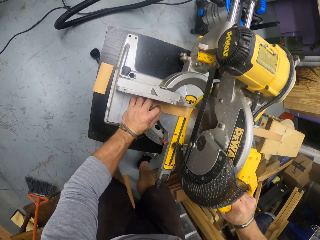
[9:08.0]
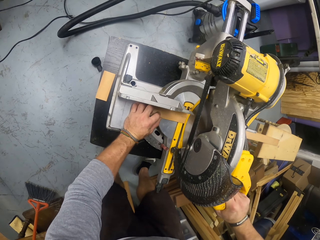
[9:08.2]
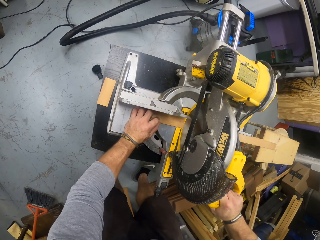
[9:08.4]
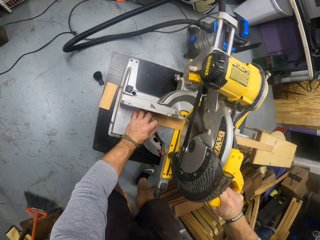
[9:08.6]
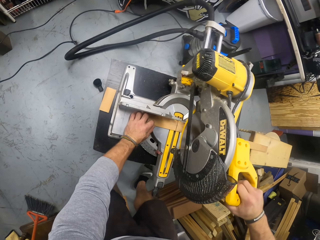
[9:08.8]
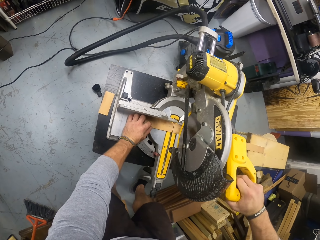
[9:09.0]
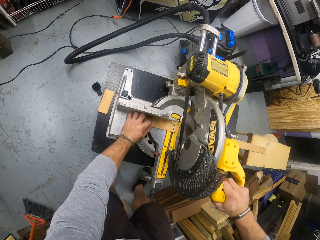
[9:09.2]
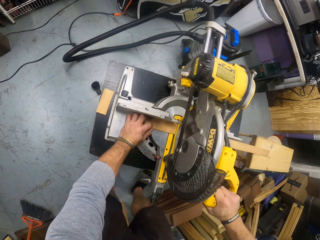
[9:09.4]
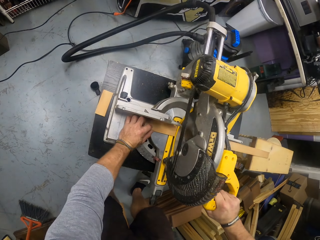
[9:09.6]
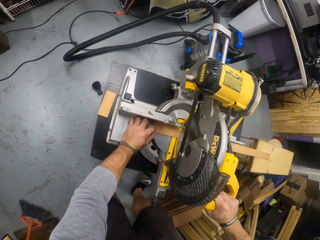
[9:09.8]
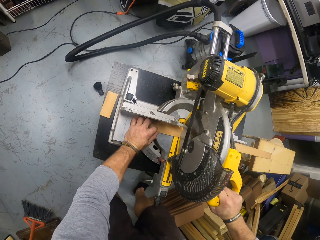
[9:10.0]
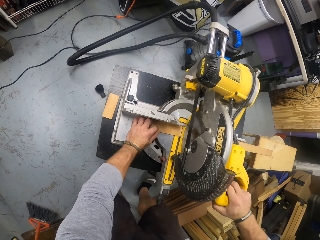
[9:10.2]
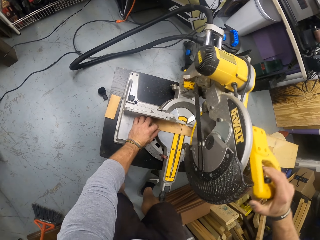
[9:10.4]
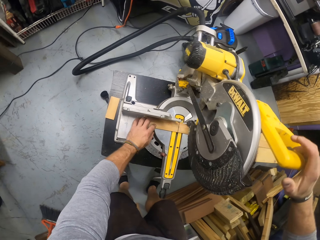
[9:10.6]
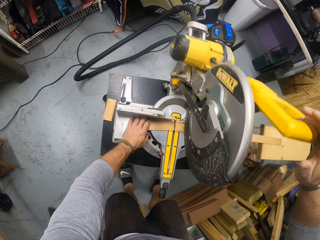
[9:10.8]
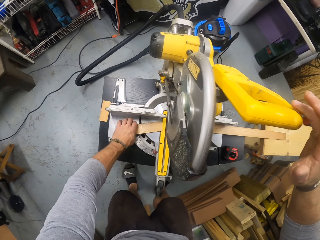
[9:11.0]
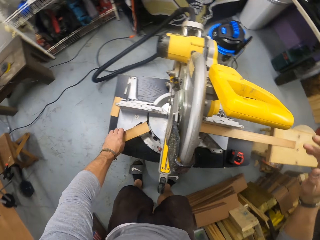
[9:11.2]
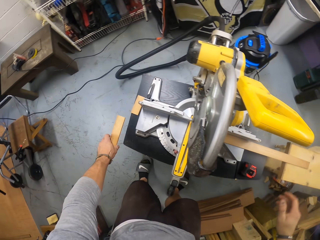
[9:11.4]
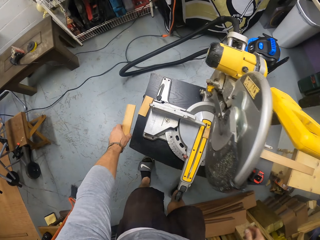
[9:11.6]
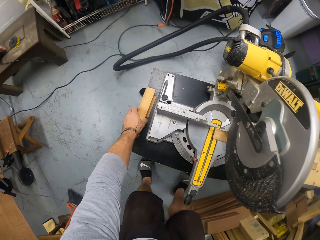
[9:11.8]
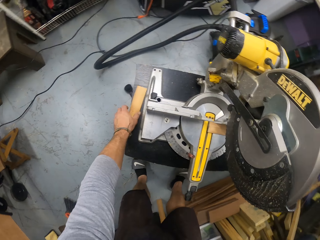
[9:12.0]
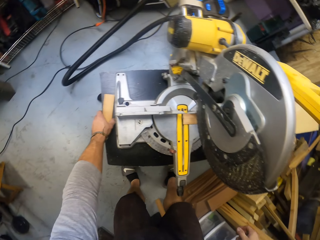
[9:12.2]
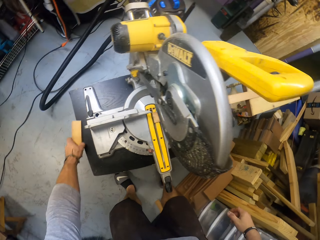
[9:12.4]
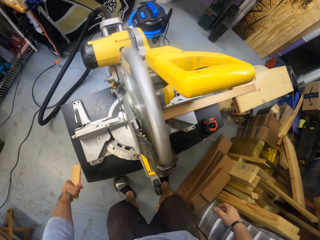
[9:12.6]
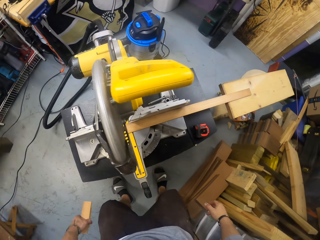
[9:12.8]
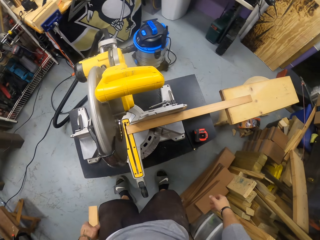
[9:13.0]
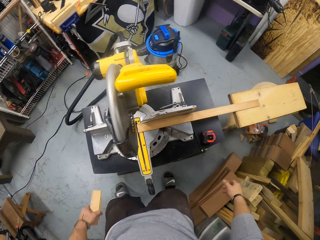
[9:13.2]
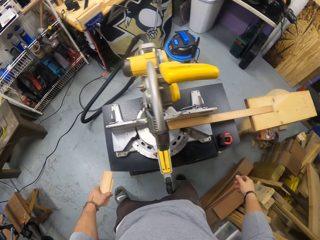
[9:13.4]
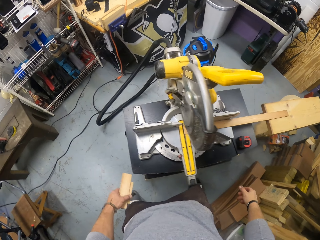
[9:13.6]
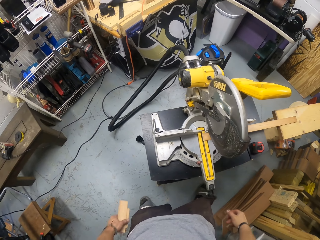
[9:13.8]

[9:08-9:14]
The camera wearer cuts the plank with the compound slide miter saw. He picks a piece of the plank from the compound slide miter saw with his left hand. He picks the piece of plank from the compound slide miter saw table with his left hand.

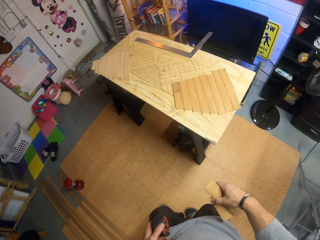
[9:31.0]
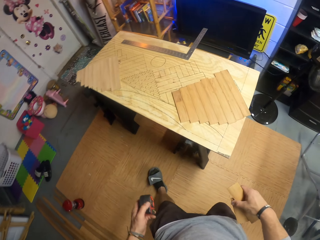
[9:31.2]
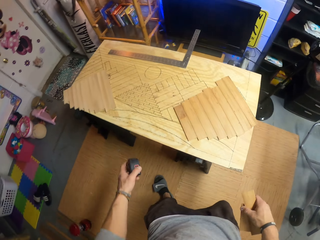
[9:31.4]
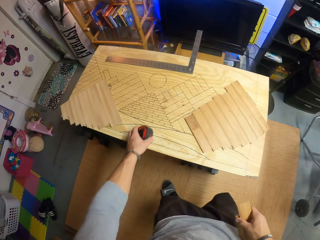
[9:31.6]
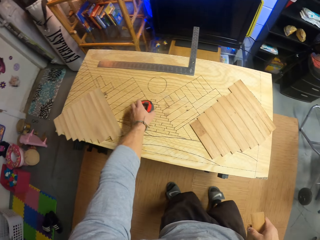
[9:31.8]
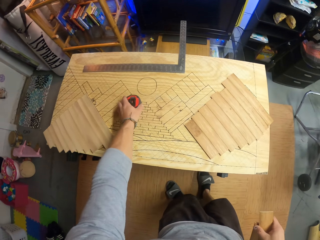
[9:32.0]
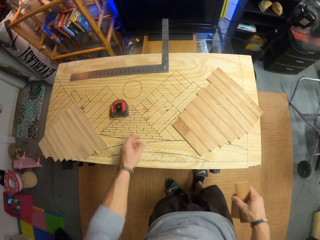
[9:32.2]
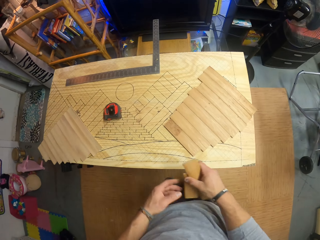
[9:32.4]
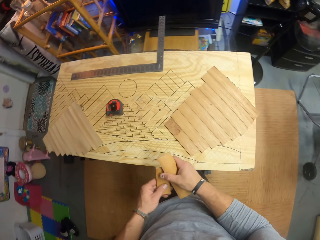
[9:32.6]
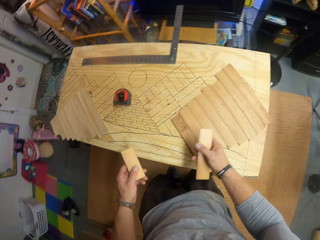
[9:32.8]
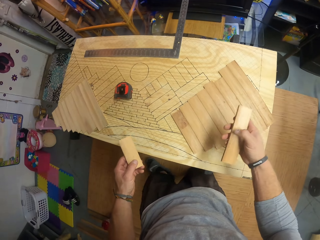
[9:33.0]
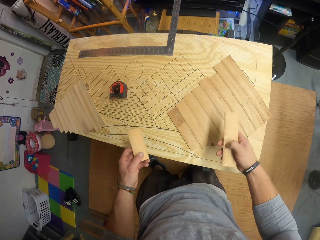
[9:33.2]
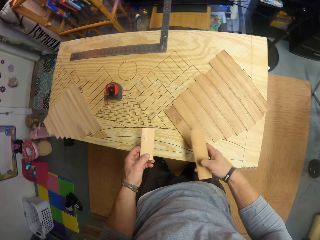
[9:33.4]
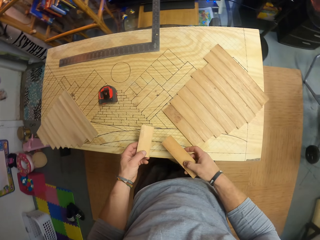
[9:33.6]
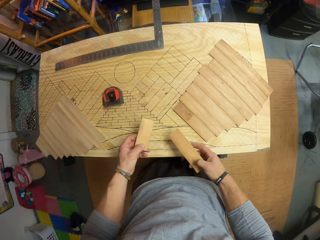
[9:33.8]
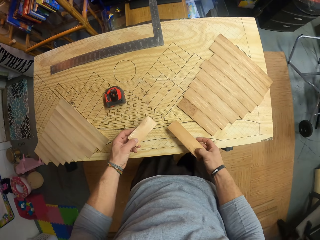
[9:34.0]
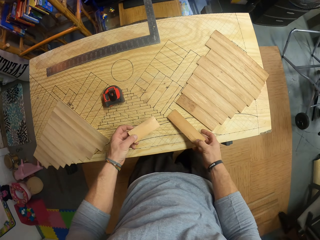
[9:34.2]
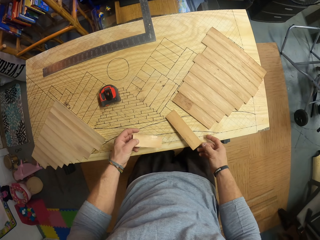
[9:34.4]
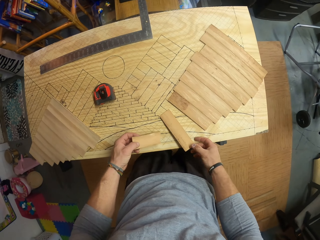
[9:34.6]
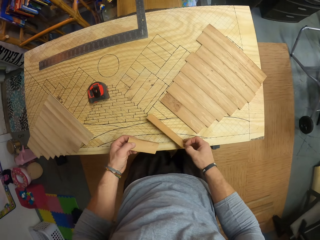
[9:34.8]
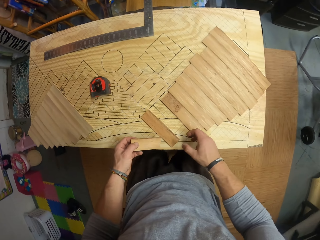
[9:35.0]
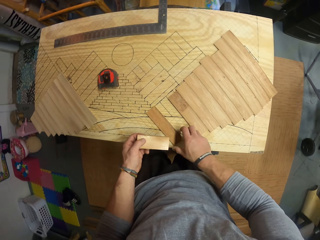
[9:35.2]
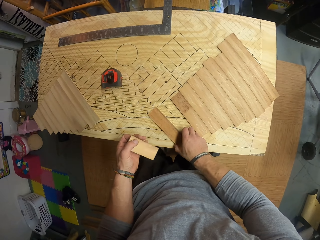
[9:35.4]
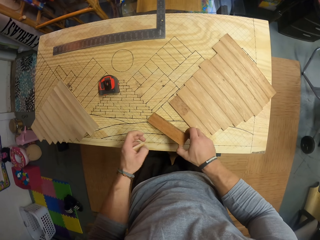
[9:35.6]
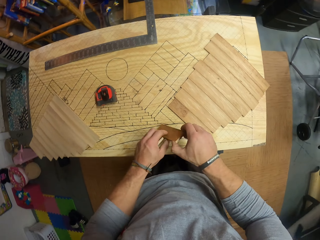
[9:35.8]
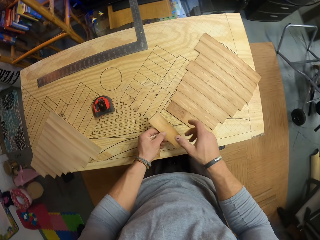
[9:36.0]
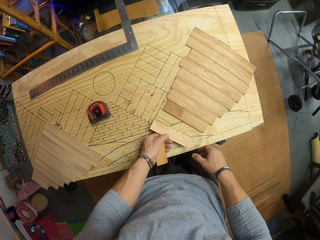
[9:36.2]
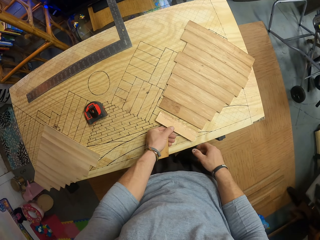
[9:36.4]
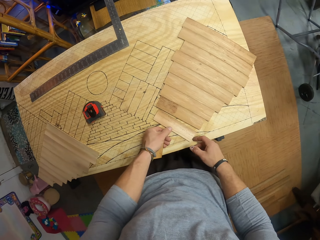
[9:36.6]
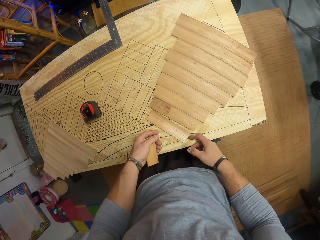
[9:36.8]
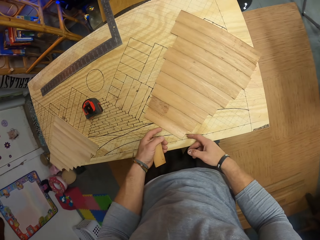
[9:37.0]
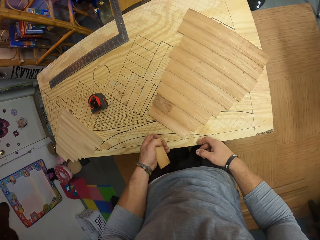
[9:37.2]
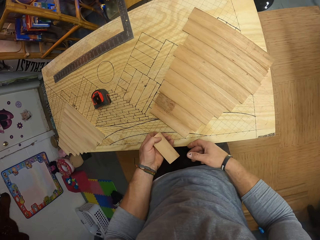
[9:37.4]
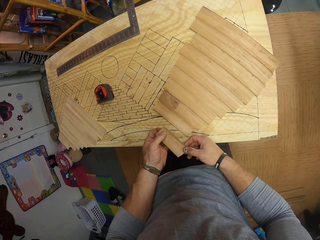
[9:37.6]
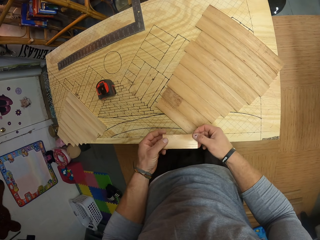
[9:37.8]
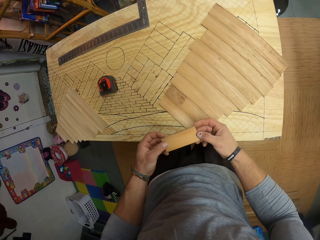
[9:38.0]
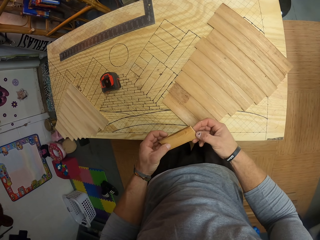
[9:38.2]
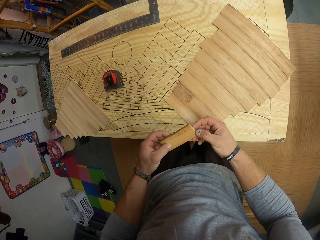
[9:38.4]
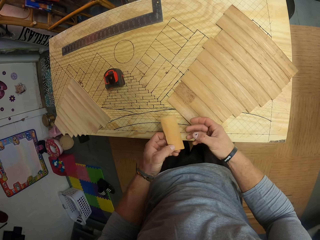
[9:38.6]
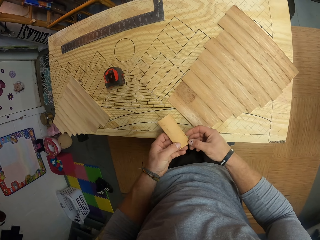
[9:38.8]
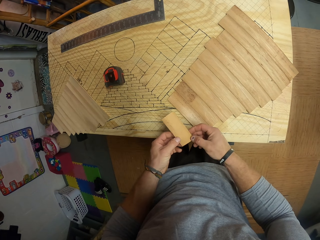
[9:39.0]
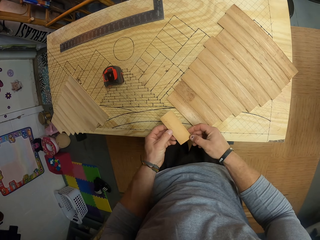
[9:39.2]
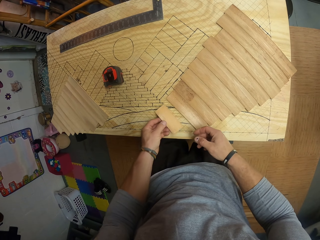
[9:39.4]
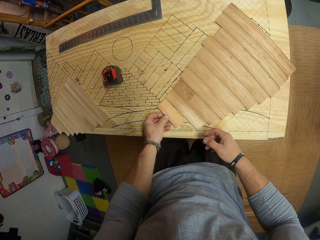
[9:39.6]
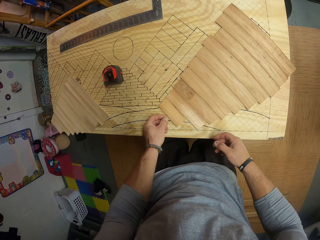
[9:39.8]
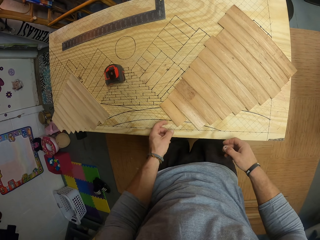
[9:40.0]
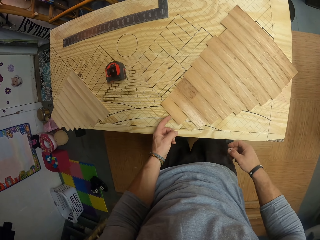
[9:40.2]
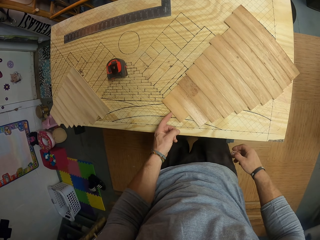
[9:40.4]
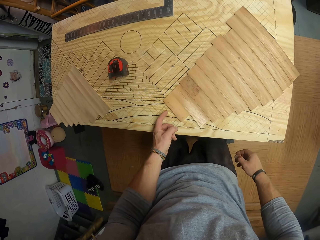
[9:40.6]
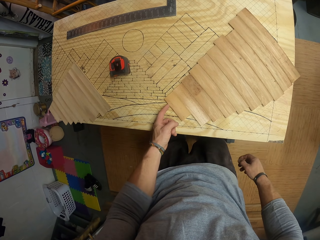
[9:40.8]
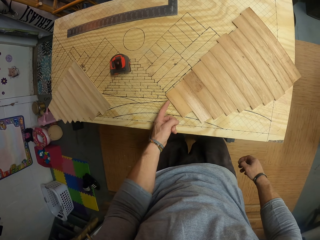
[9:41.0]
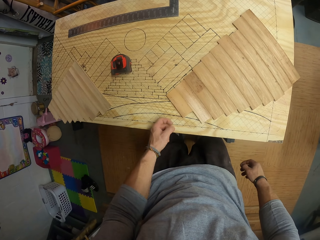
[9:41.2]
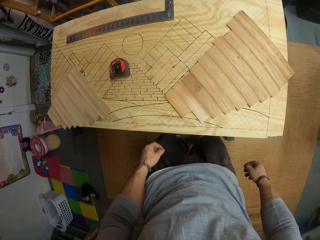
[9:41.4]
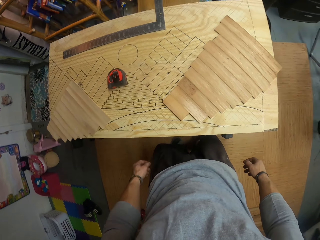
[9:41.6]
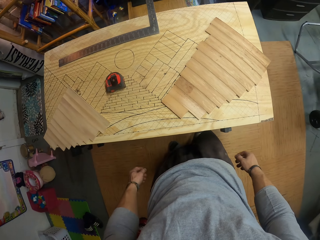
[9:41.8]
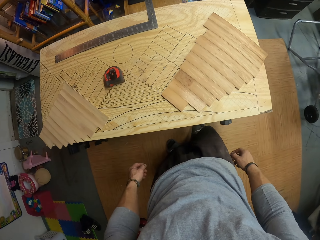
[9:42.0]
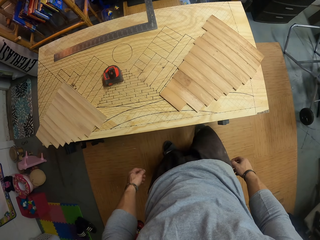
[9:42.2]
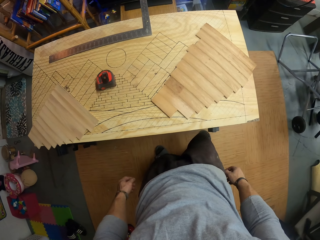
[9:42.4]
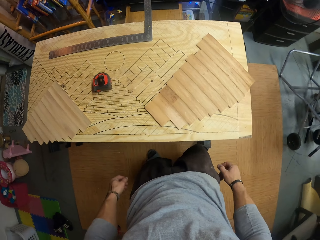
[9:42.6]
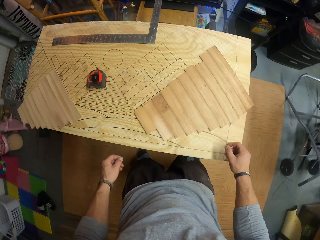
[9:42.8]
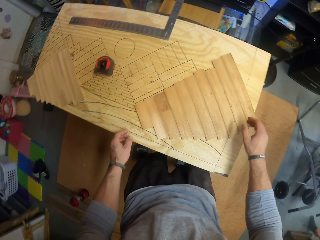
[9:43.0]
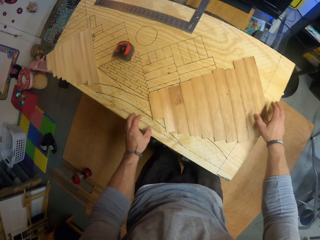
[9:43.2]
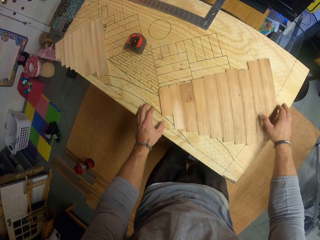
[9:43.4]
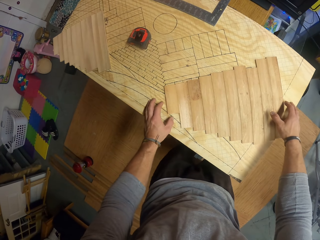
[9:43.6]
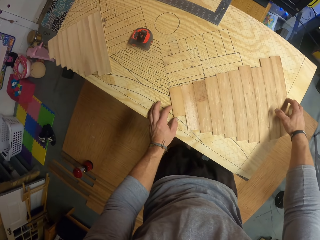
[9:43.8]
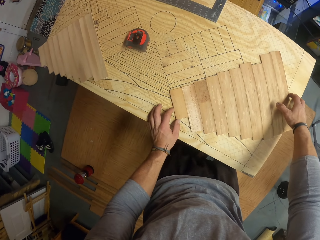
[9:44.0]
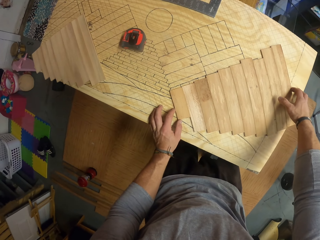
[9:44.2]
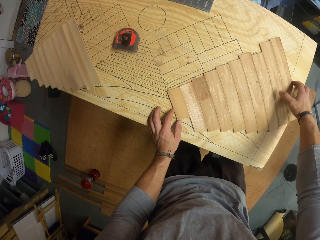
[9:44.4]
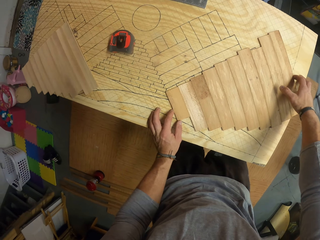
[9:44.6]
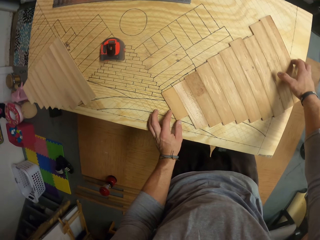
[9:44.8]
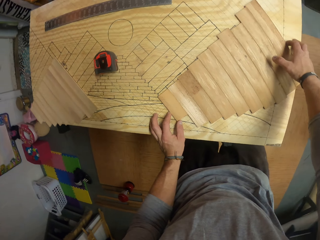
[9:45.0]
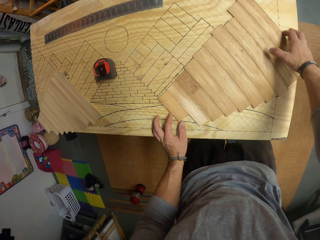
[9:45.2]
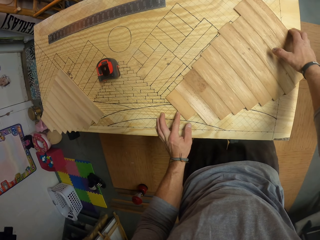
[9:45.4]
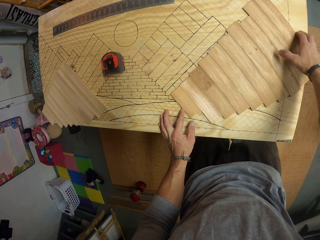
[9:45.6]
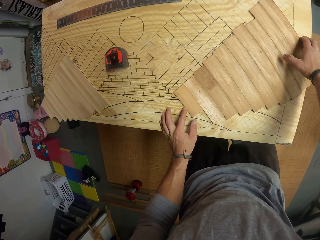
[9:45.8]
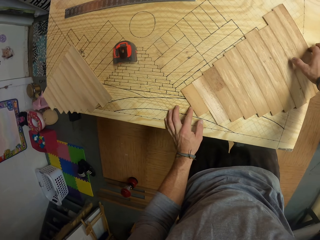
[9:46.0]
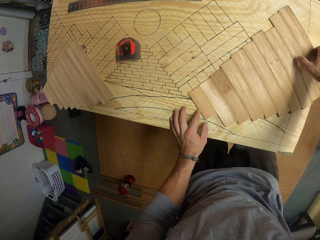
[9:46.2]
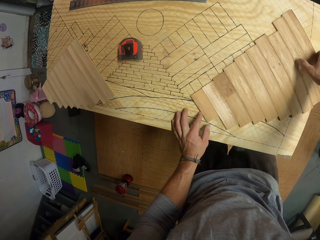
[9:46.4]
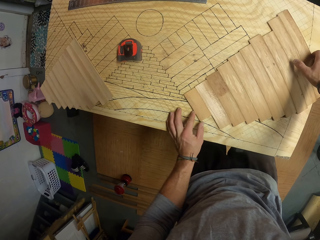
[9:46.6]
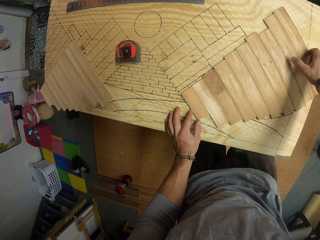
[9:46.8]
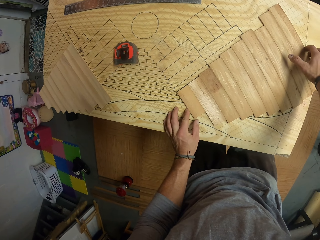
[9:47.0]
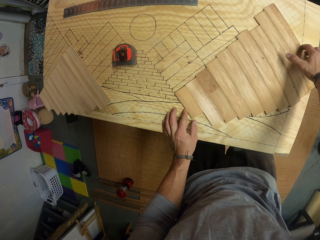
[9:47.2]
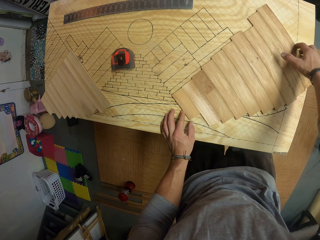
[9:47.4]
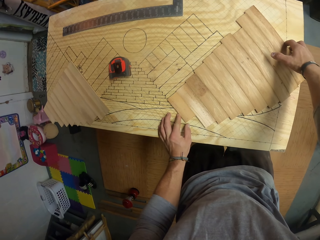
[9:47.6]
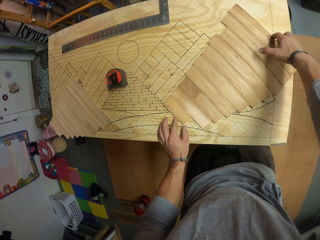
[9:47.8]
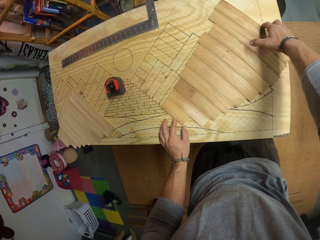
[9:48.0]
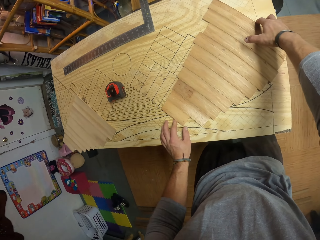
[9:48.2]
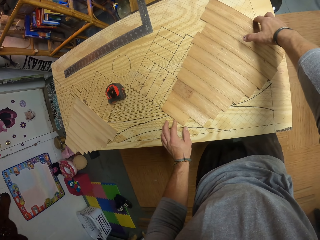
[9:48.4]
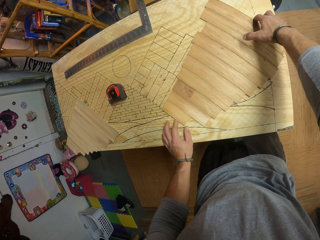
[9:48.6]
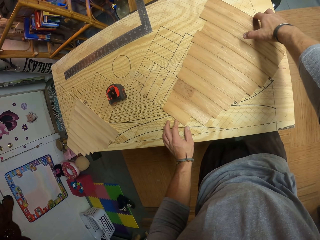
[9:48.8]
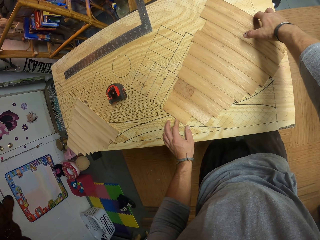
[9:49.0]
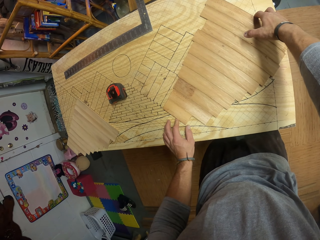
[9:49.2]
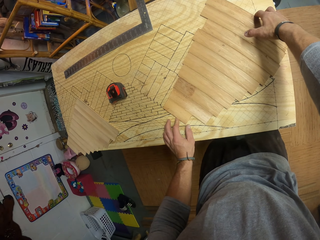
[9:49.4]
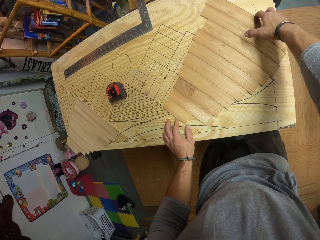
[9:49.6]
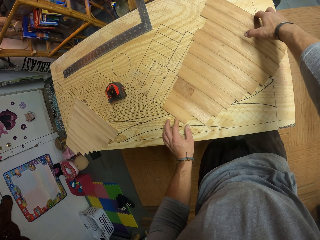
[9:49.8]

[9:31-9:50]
The camera wearer drops the meter tape on a wooden plank with his left hand. He arranges the pieces of wood. He drops the piece of wood on the wooden plank. He adjusts the pieces of wood on the wooden plank with both hands.
